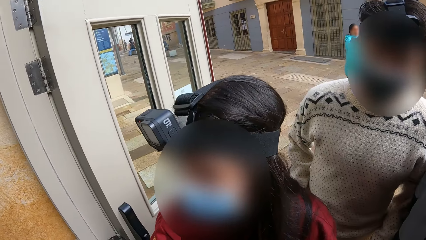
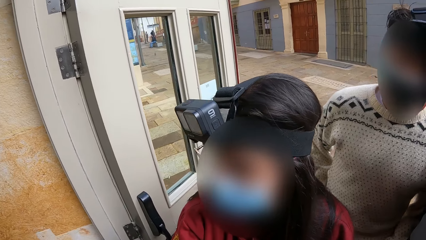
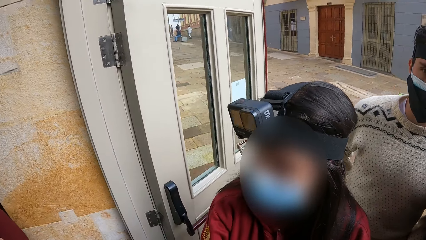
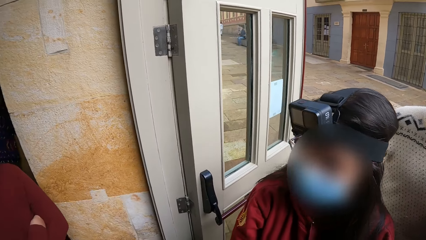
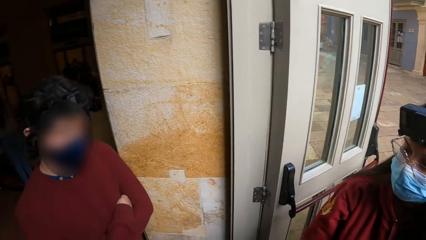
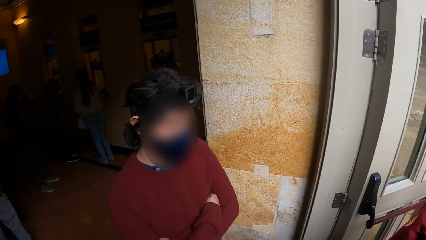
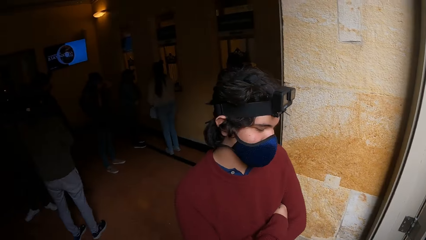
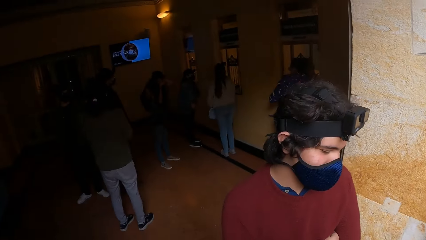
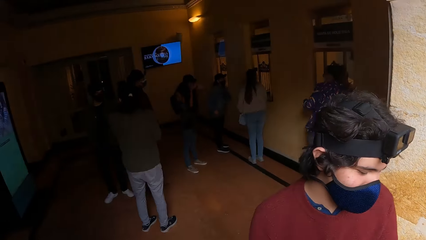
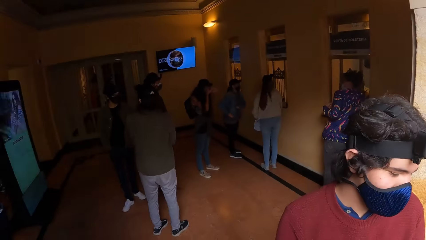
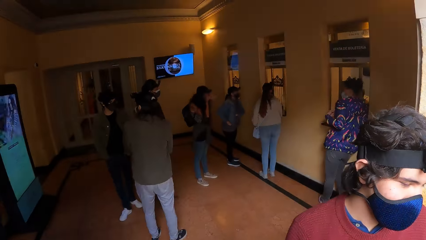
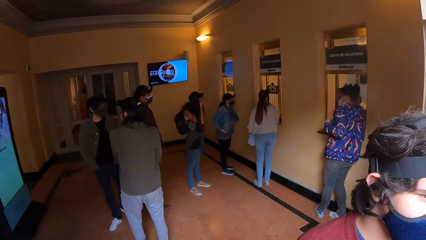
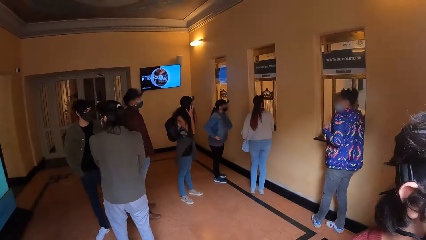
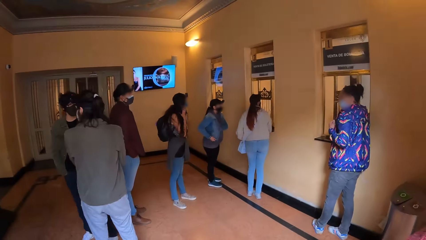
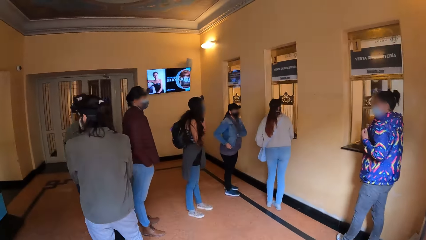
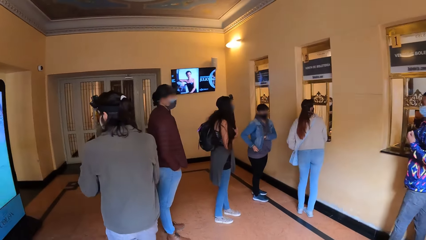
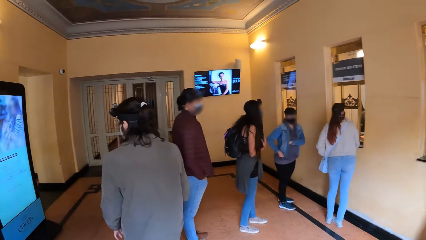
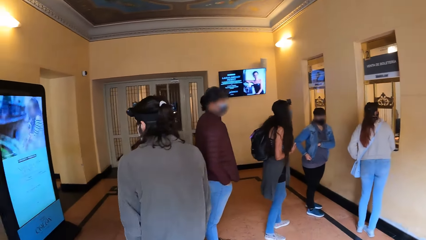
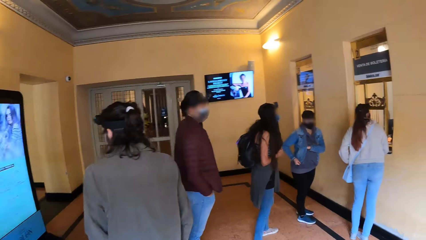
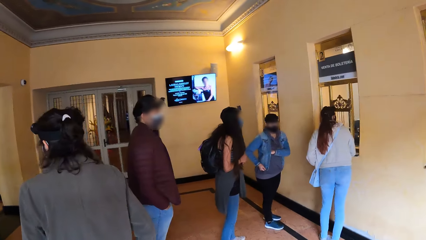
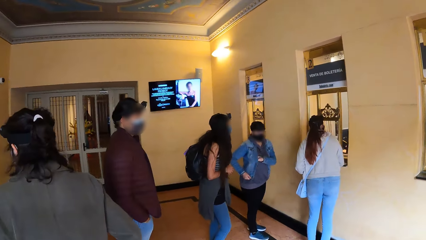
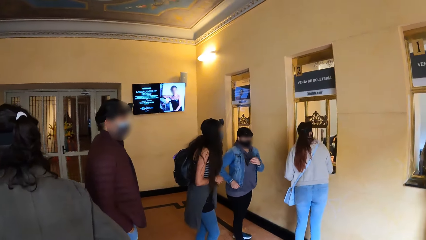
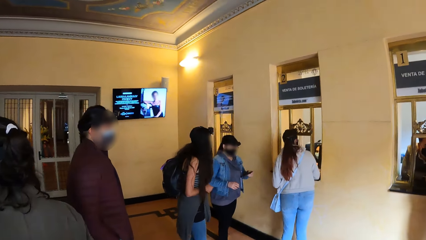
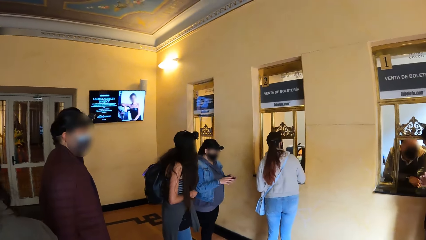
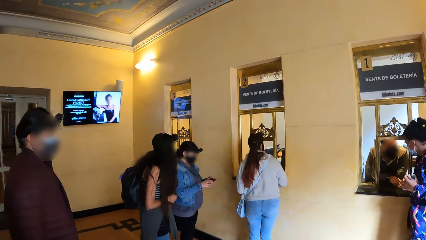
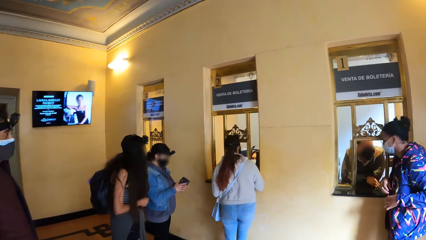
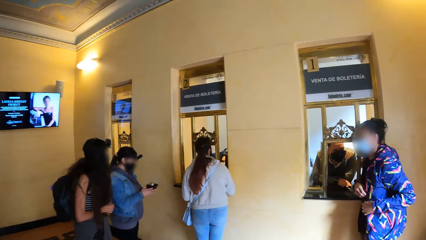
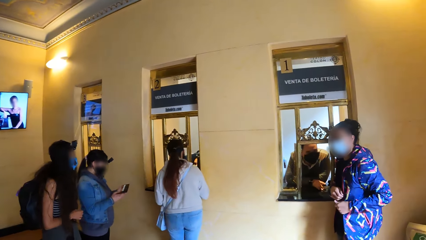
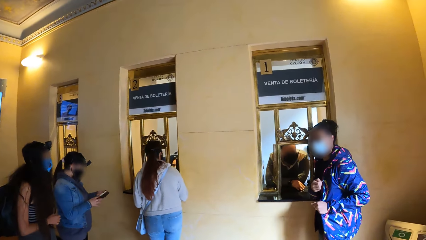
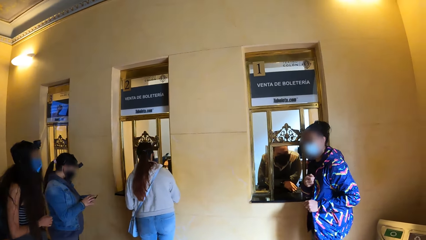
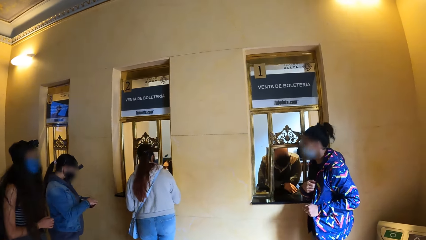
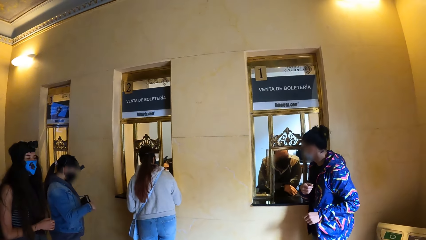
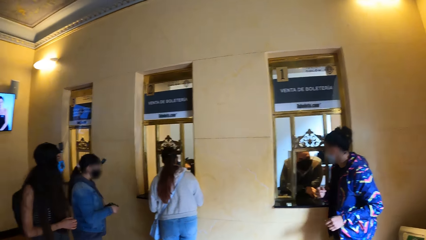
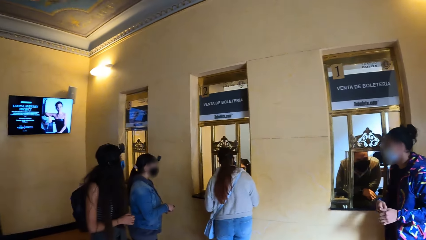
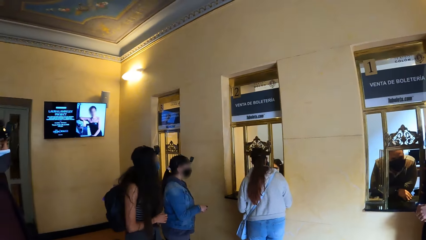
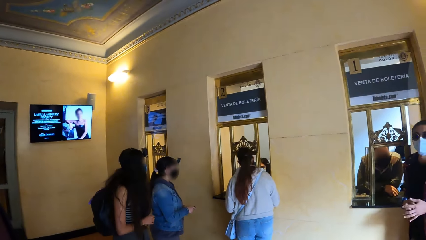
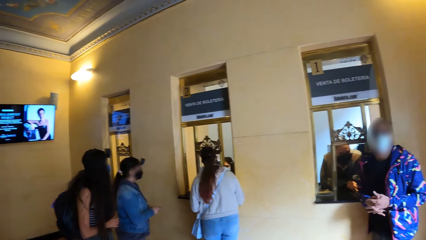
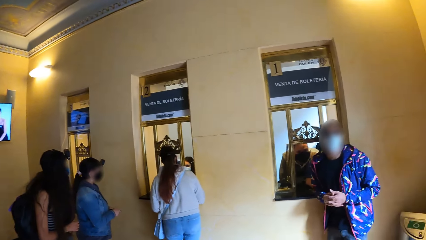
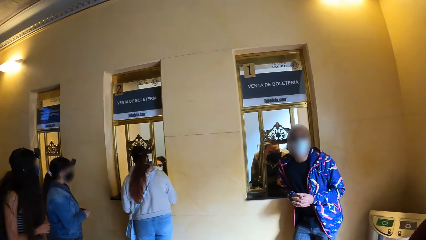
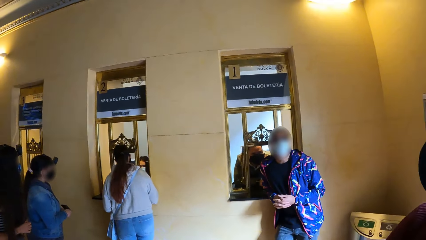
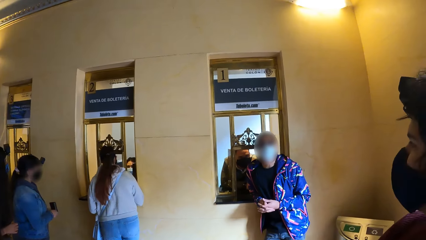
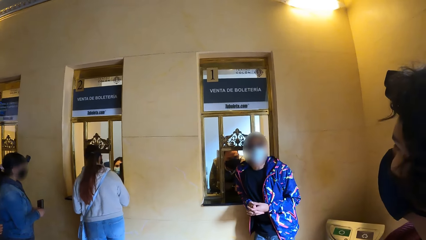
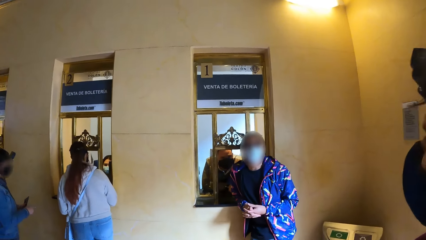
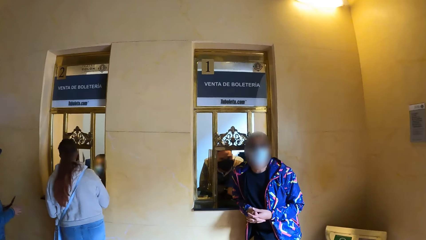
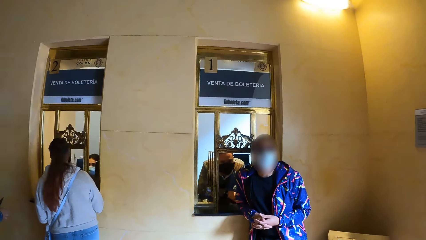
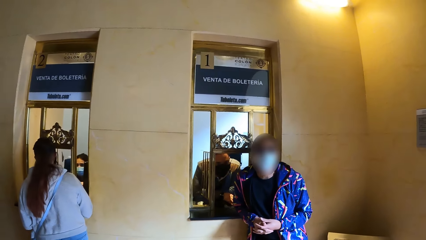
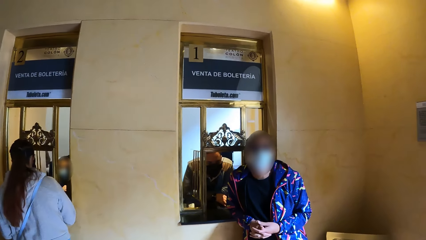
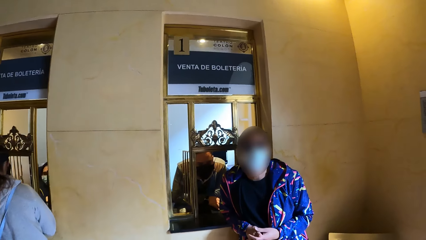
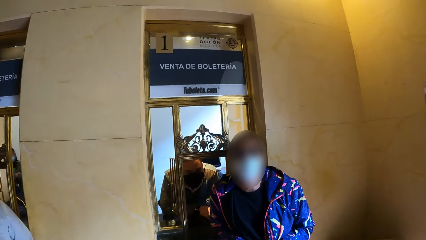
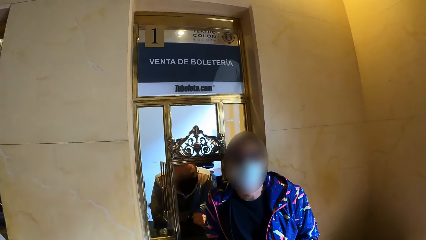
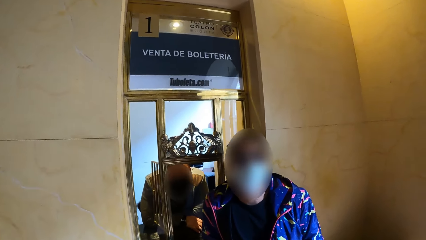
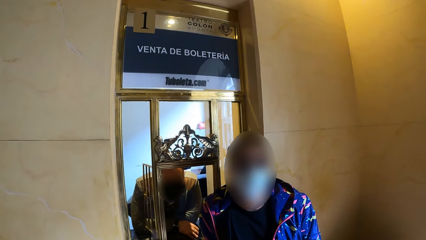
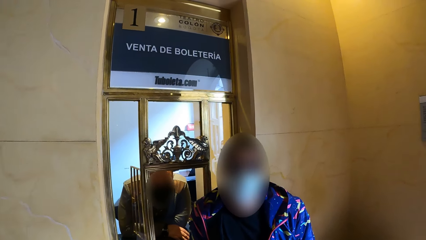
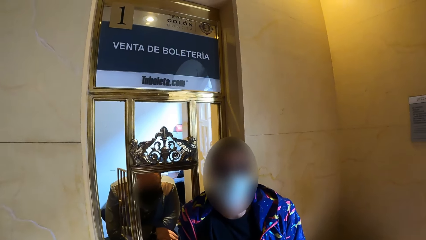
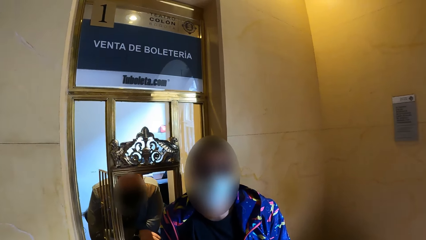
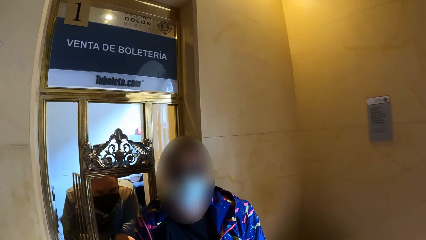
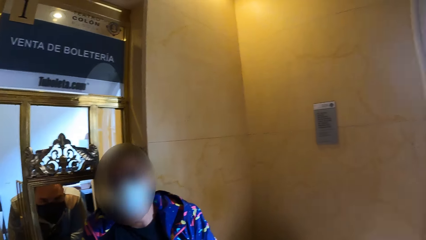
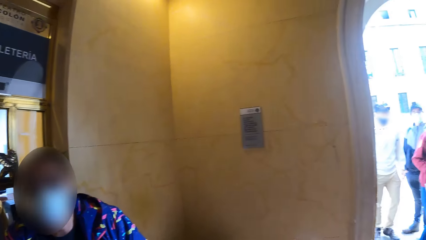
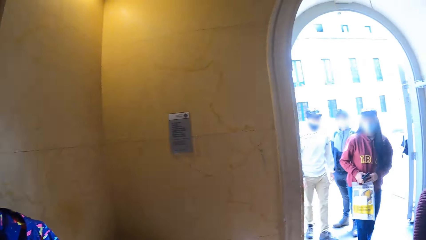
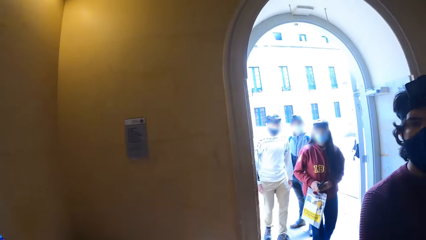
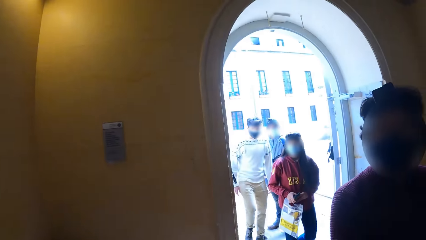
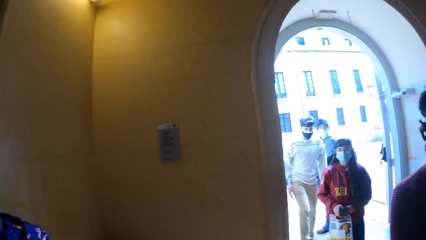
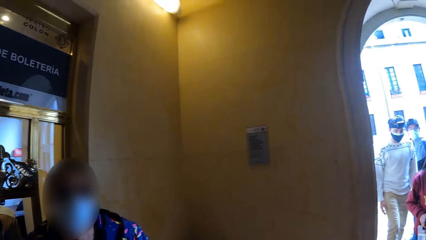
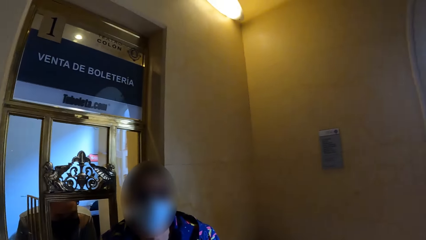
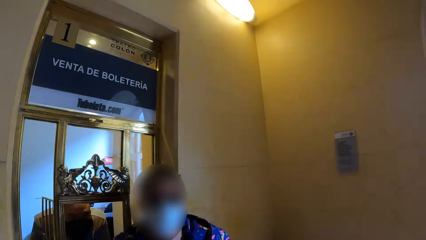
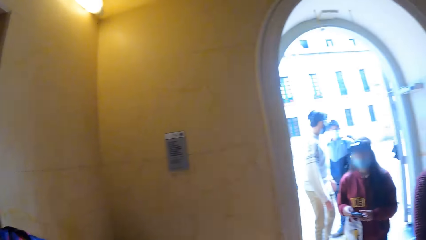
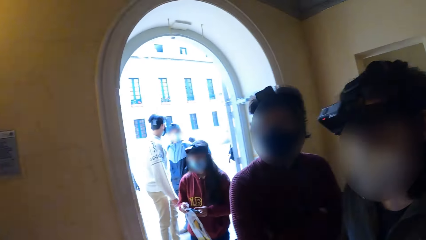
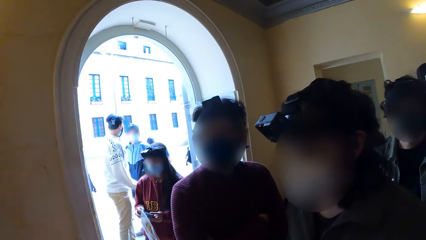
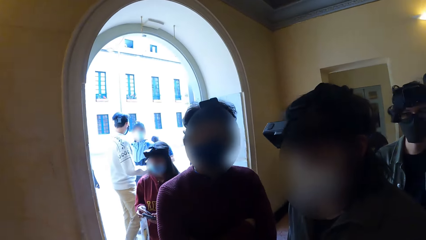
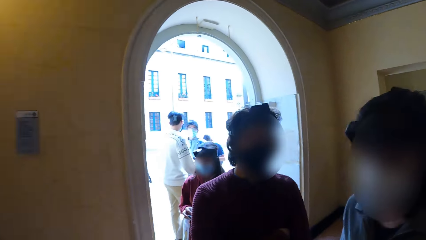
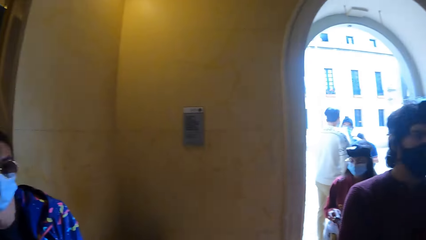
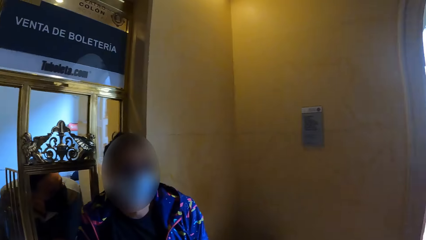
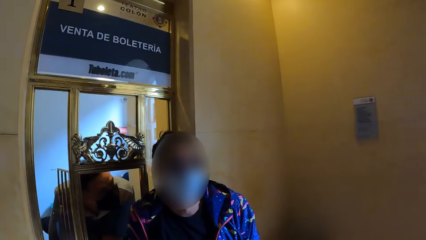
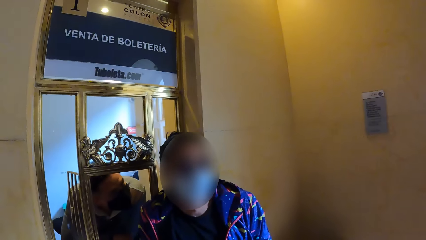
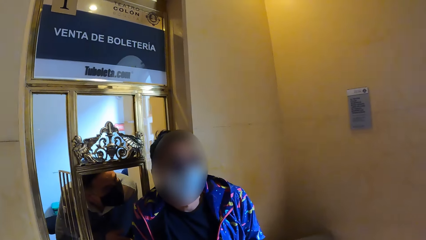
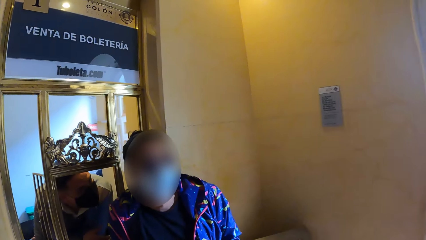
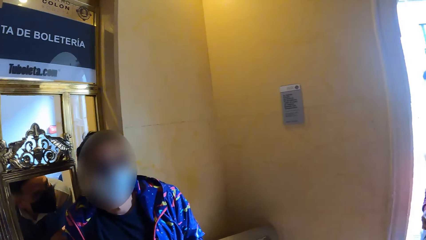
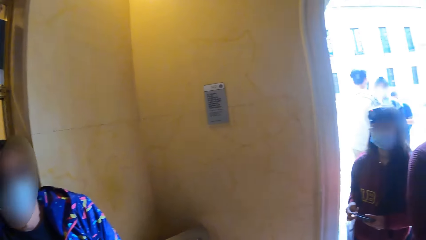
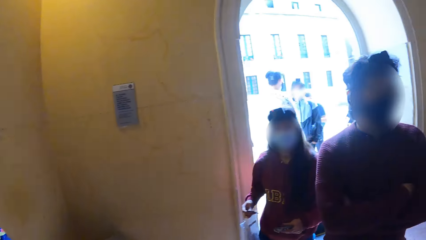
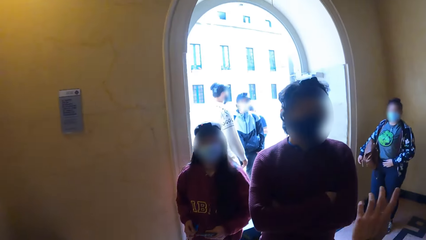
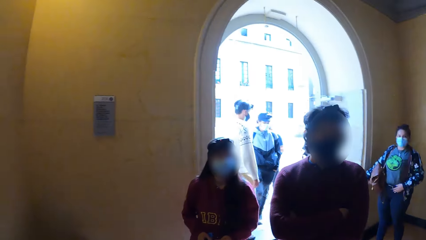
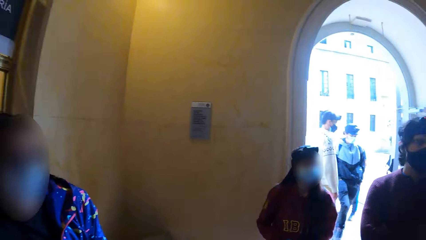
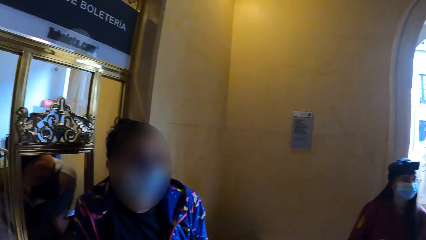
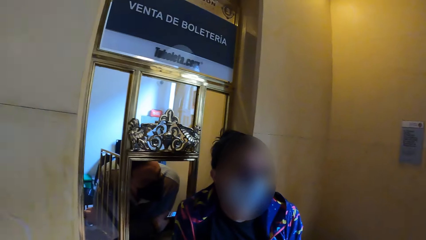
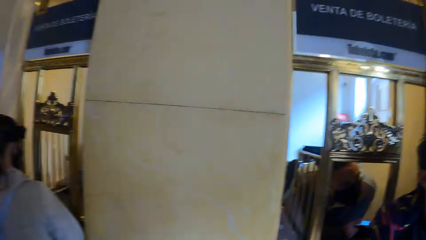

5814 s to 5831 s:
The camera wearer looks around. They converse with a man.
